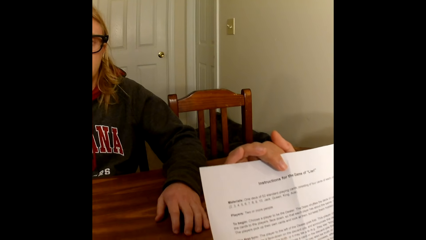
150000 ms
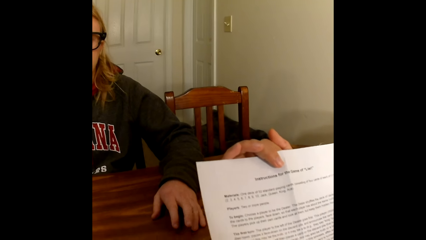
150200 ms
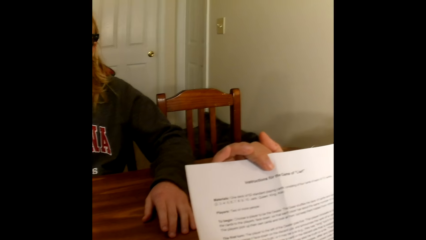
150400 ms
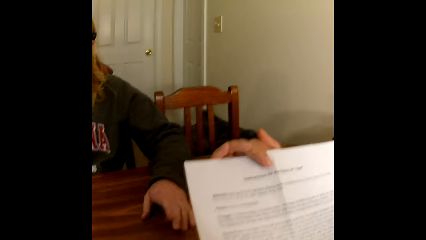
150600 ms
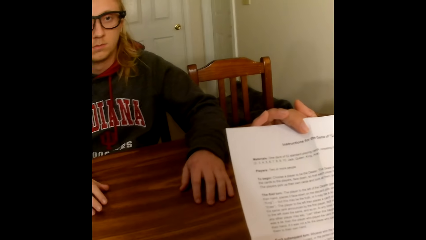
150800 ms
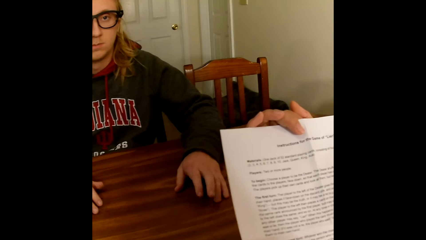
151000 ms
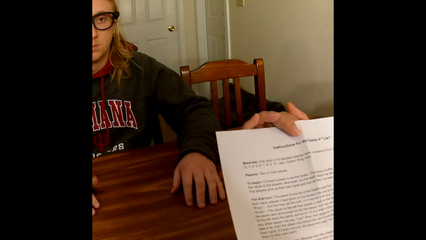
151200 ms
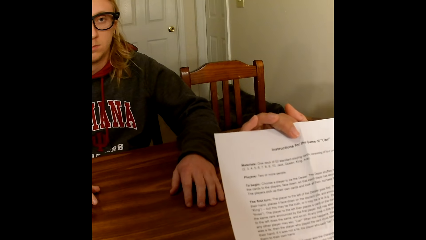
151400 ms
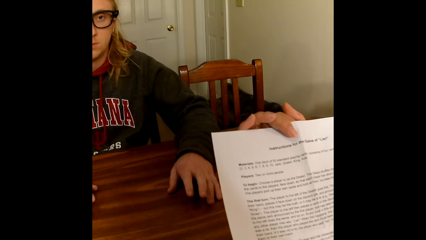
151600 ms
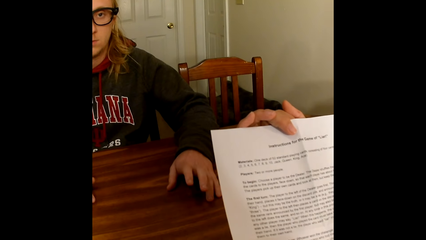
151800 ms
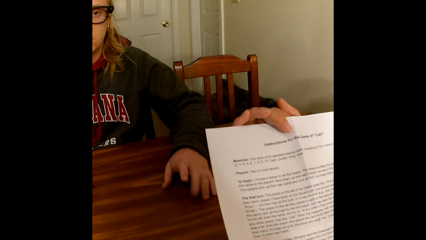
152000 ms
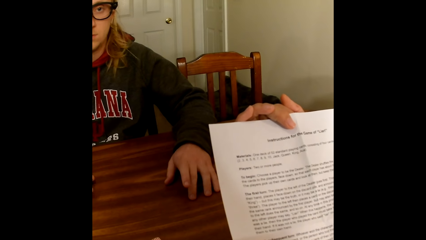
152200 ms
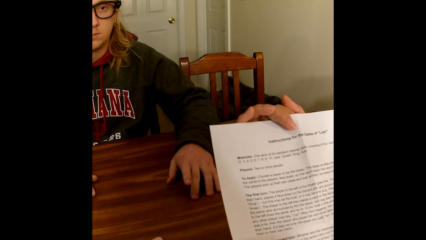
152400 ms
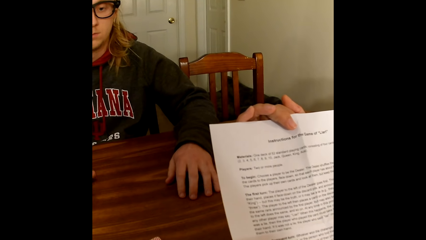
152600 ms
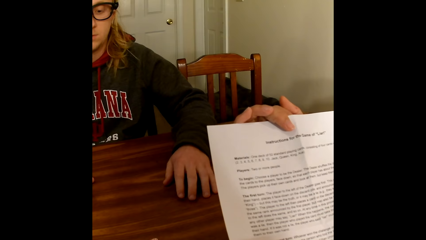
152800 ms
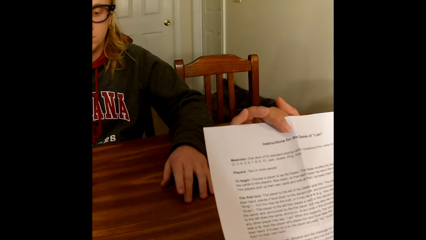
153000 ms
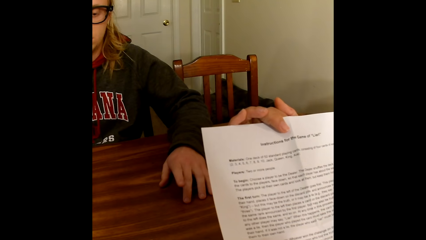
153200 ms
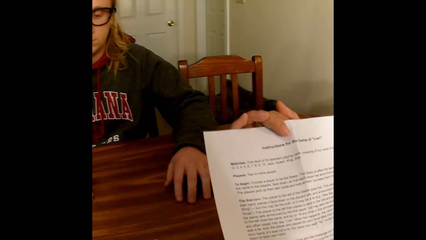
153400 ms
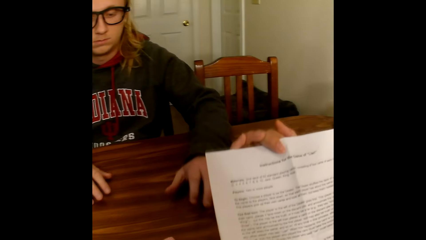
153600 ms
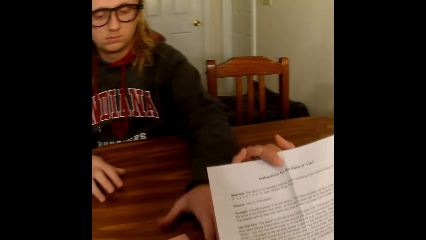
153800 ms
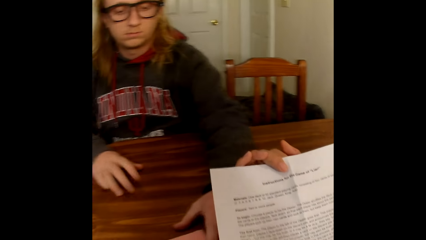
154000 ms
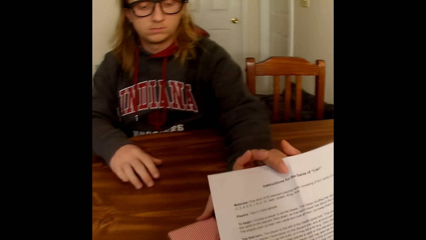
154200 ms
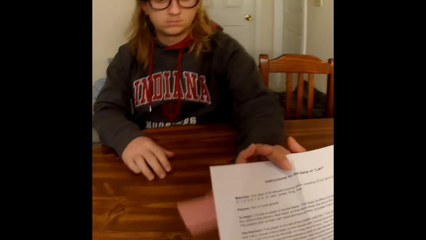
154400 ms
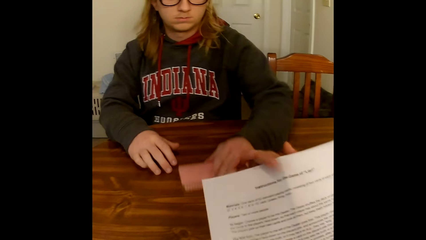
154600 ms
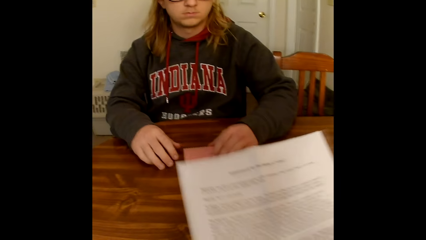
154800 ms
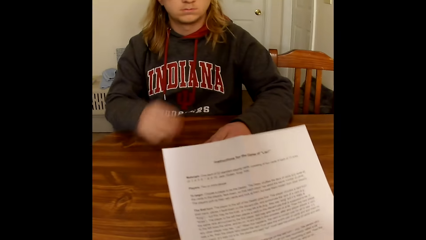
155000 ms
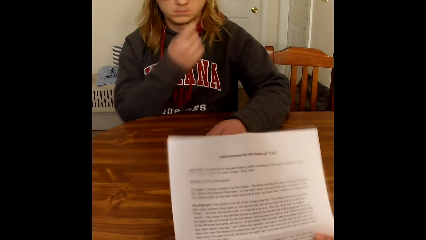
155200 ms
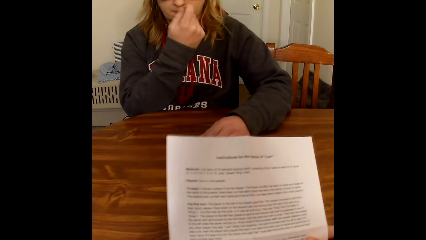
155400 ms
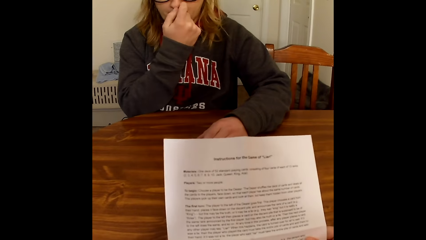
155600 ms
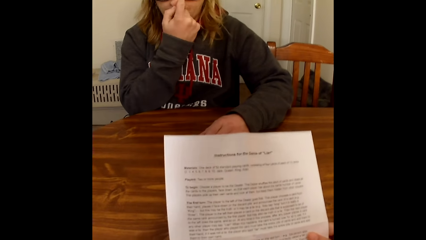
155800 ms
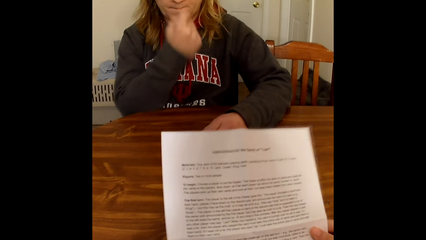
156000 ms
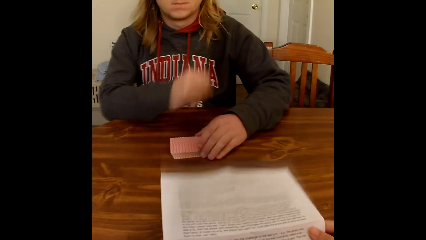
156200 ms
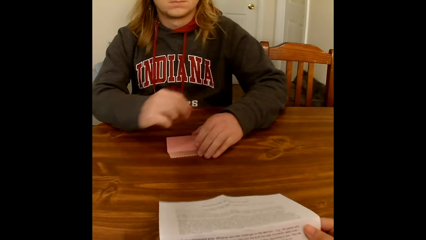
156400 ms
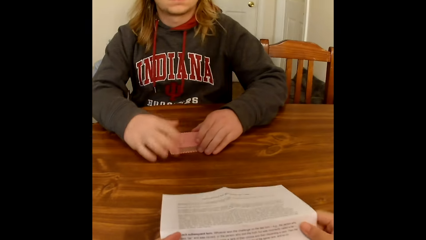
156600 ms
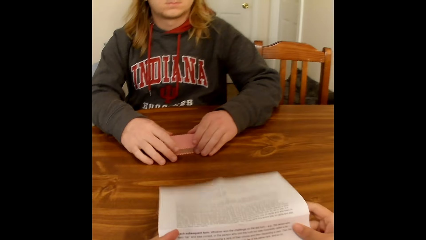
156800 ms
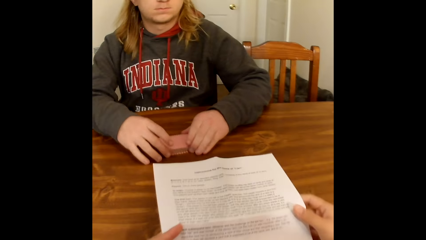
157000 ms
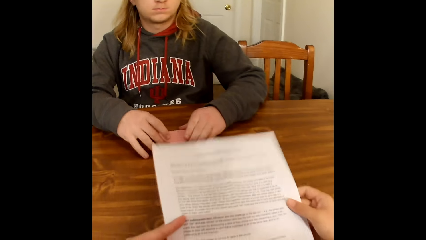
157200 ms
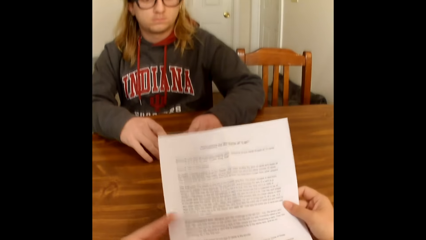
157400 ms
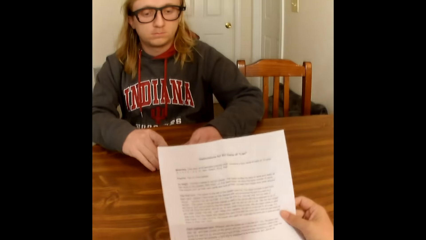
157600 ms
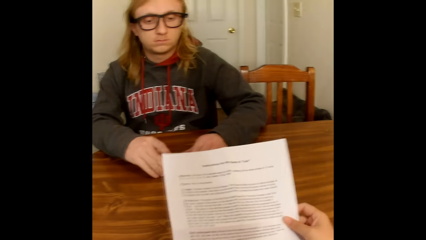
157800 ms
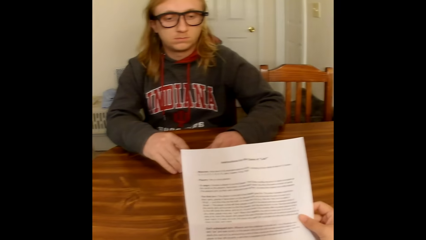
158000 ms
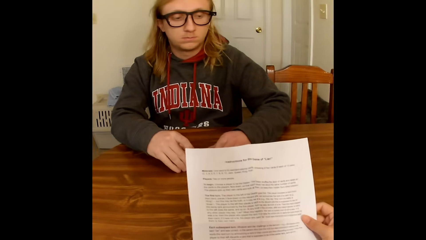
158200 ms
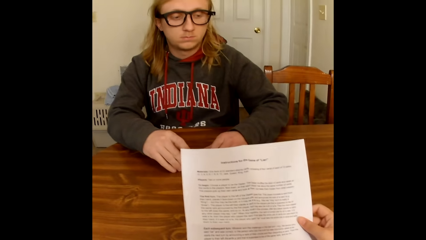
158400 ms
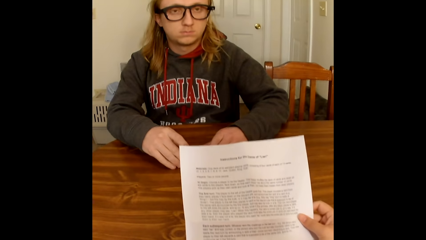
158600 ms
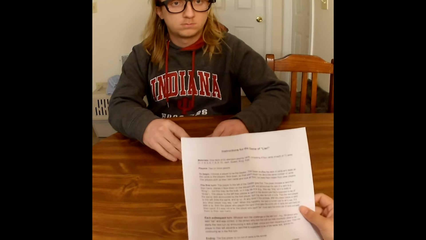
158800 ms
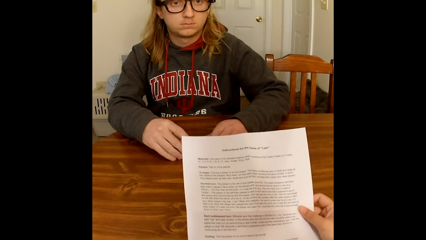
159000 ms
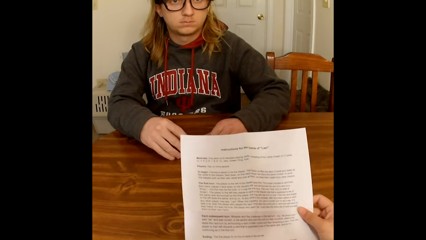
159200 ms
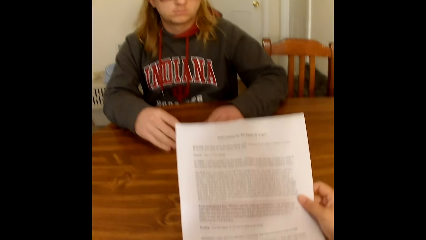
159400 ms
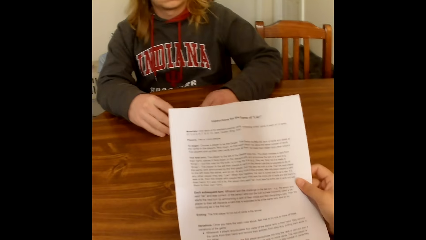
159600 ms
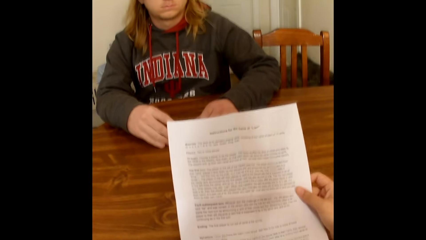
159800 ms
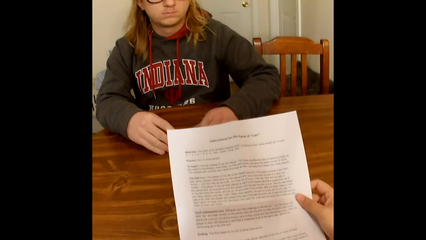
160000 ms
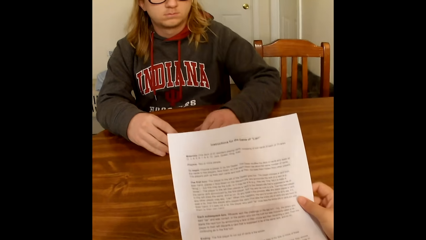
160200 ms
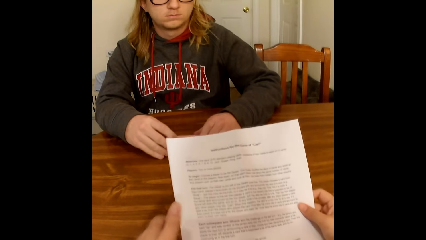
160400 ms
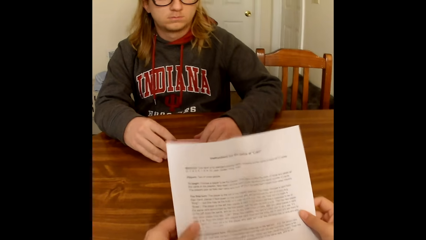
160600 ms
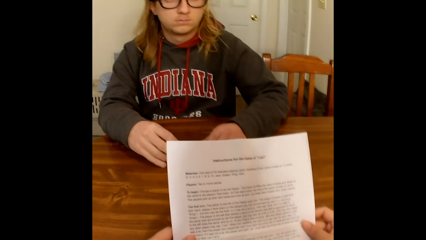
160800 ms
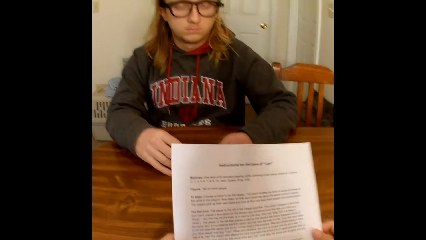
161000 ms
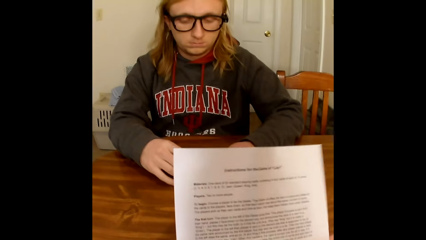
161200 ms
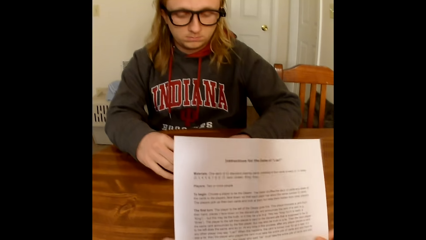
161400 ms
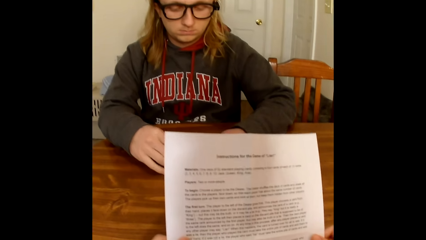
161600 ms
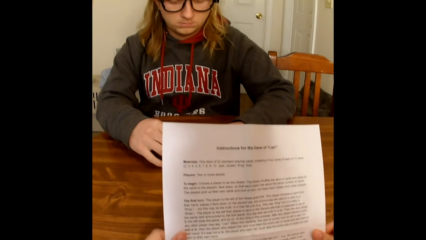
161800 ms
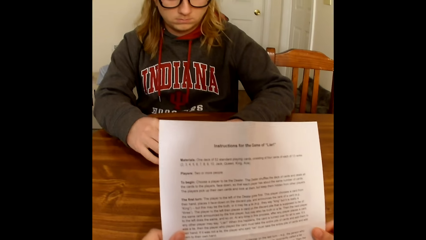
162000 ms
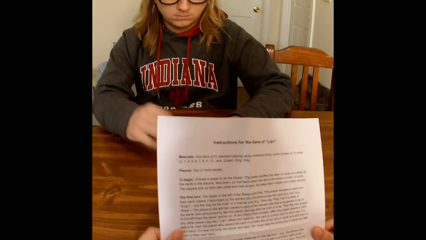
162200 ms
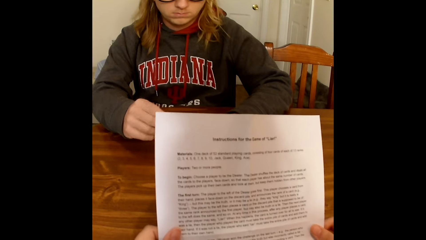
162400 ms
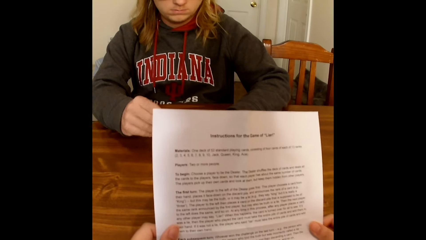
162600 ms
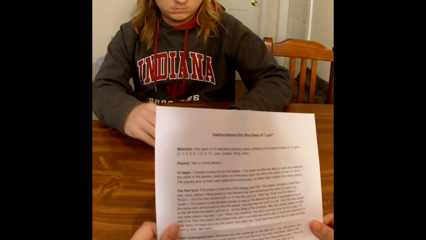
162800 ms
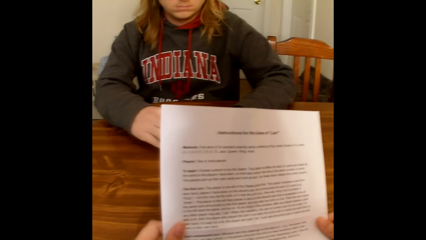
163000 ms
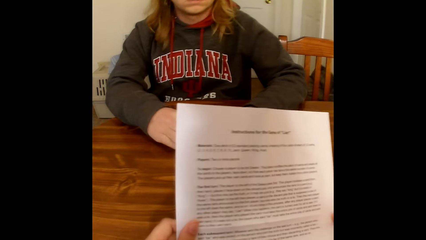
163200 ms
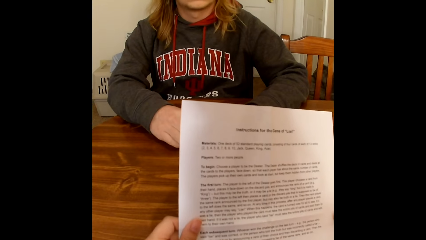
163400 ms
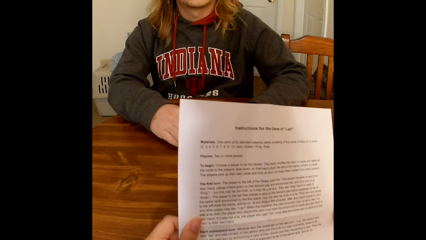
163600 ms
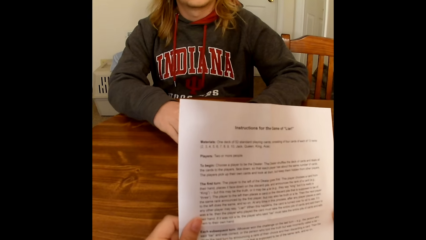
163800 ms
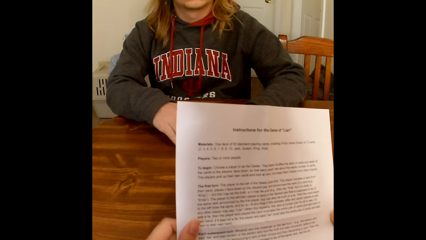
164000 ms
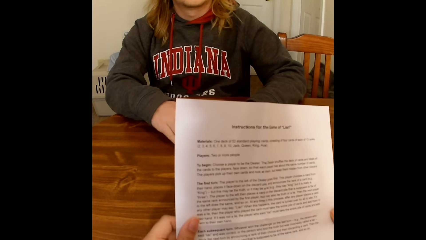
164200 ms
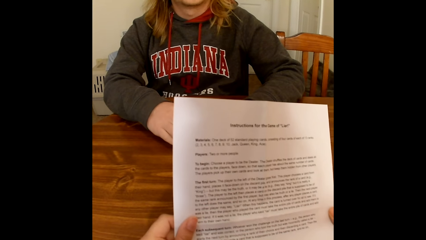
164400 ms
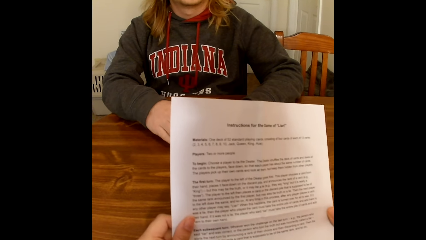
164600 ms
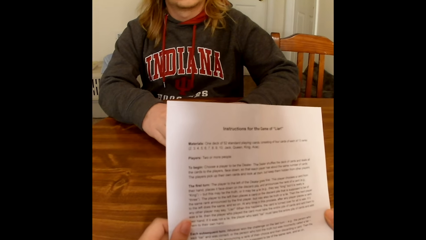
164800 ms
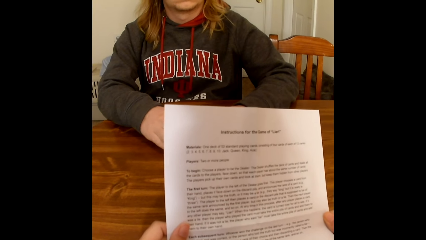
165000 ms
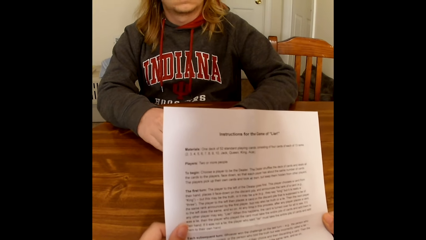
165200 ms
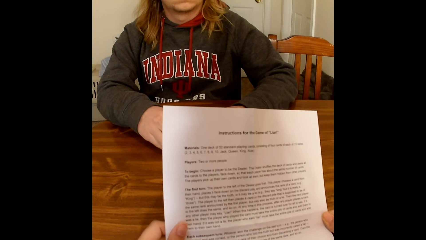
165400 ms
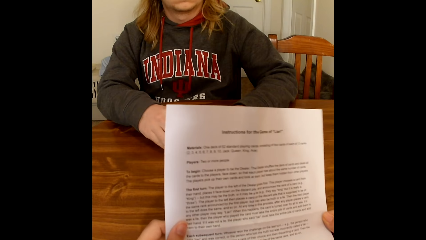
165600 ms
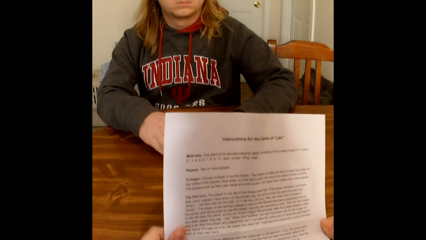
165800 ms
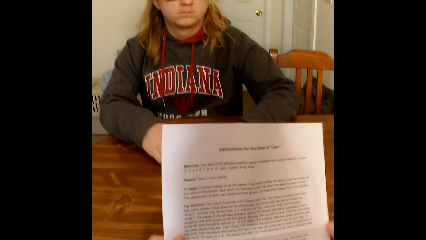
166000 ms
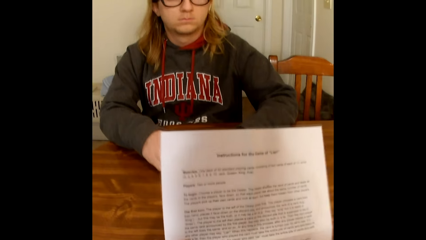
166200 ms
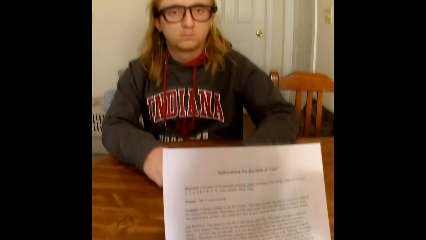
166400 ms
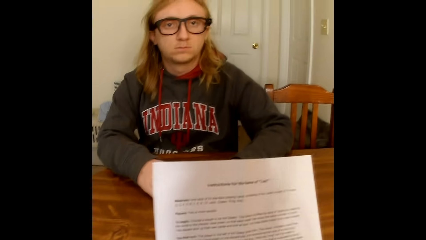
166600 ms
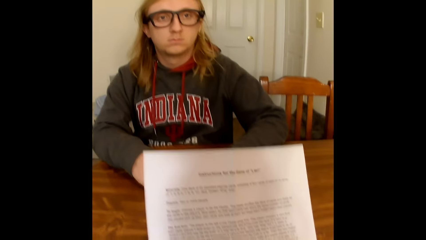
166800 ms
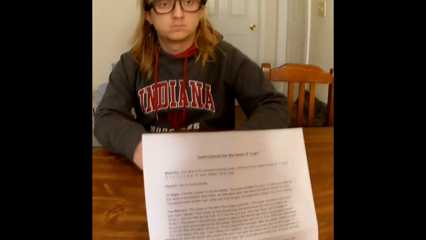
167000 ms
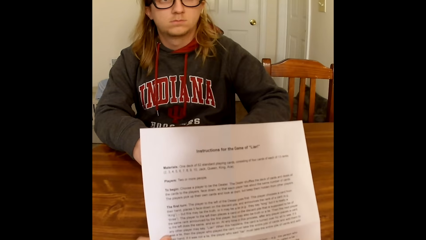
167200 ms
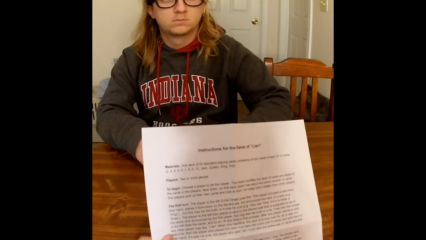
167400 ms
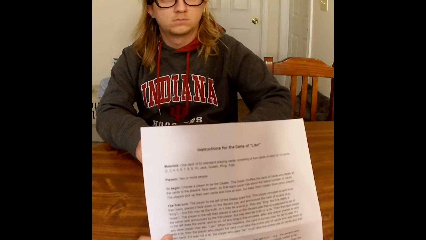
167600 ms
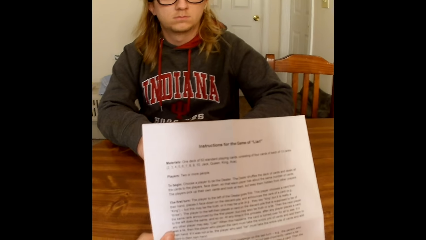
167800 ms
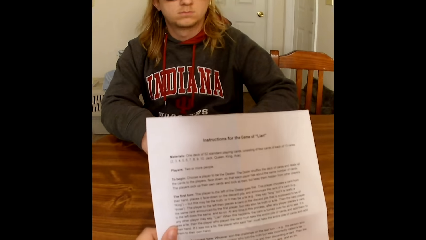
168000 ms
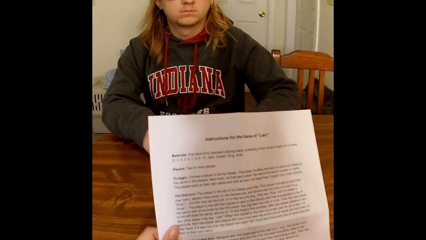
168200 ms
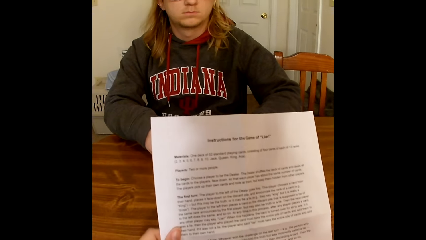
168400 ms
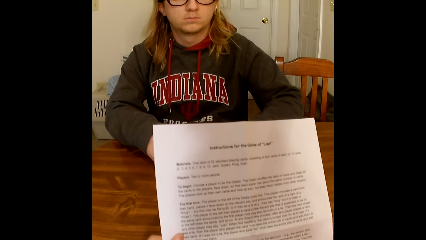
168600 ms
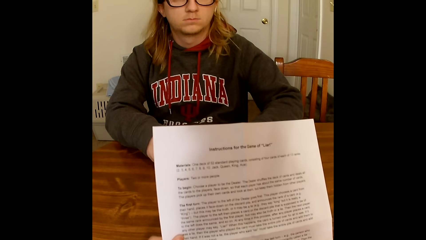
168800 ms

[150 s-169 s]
The camera wearer holds a sheet of paper. A man taps his fingers on the table. The man drags the cards on the table towards him with his left hand. The man touches his face with his right hand. The man holds the cards on the table with both hands. The camera wearer reads the sheet of paper.
